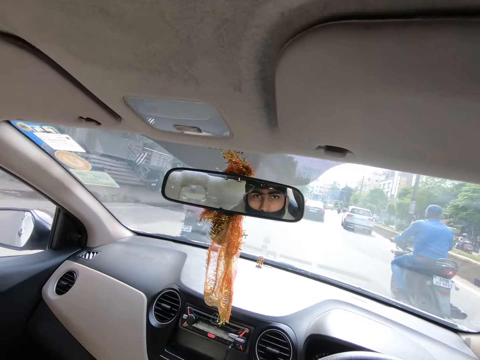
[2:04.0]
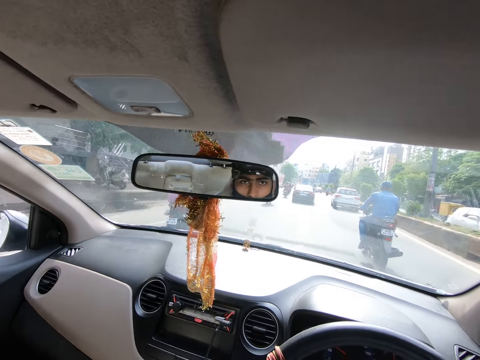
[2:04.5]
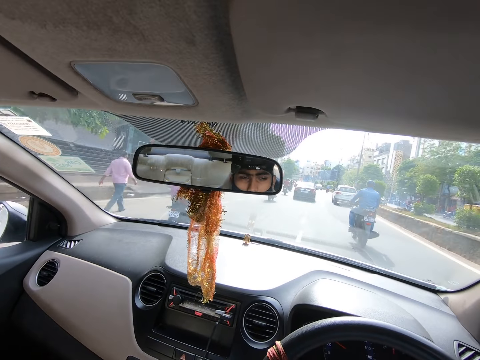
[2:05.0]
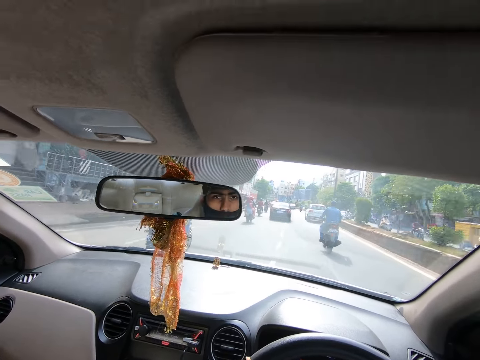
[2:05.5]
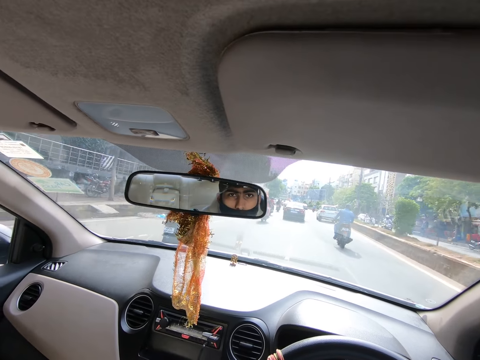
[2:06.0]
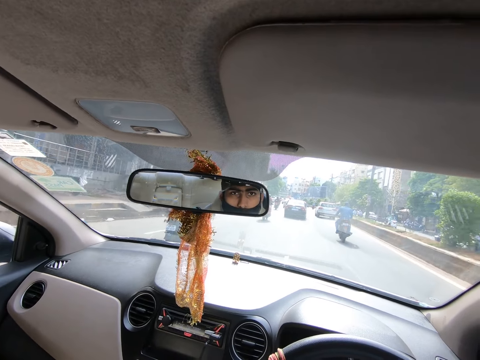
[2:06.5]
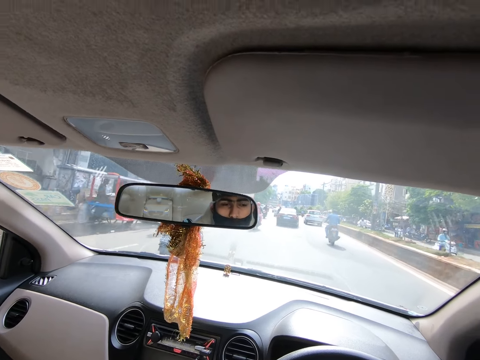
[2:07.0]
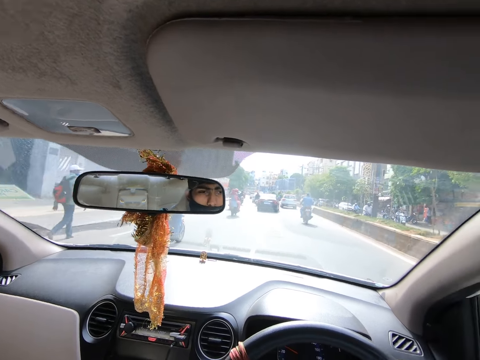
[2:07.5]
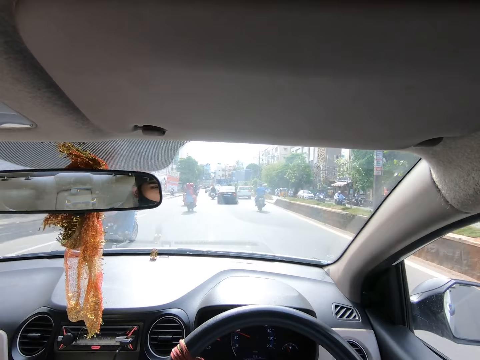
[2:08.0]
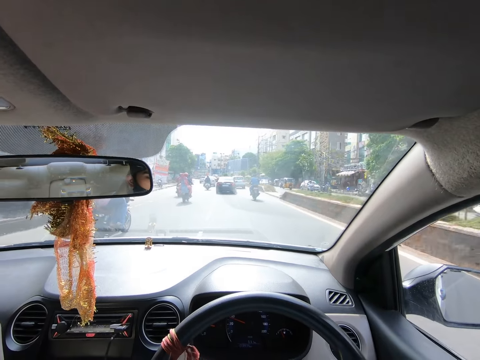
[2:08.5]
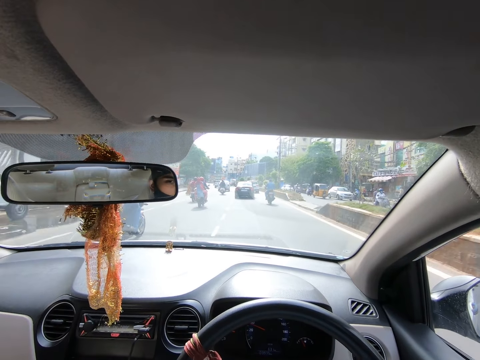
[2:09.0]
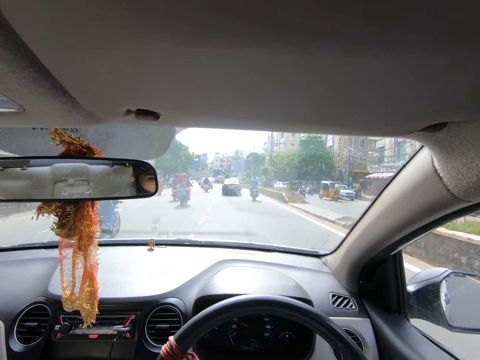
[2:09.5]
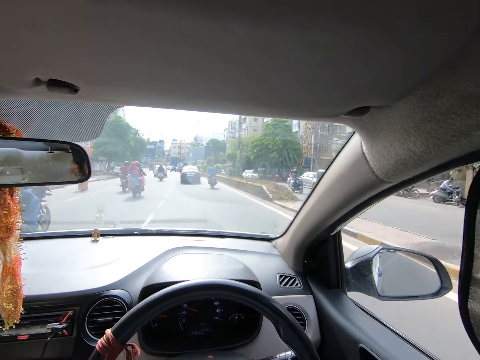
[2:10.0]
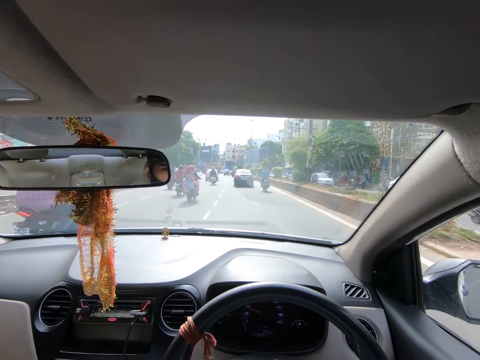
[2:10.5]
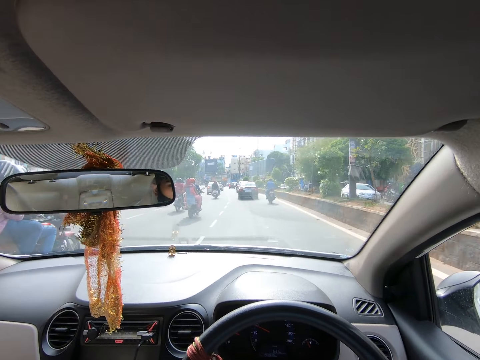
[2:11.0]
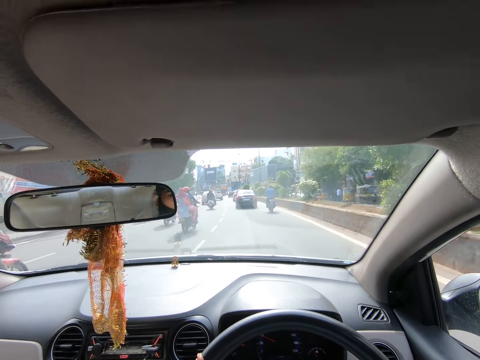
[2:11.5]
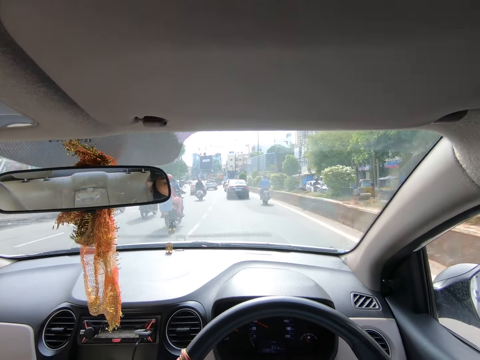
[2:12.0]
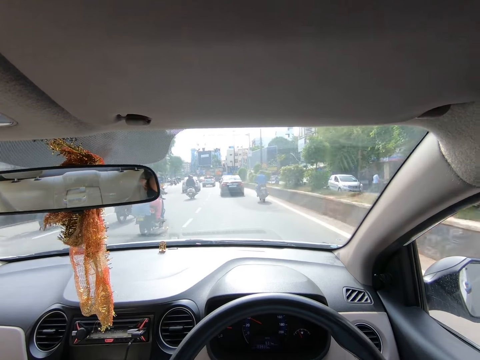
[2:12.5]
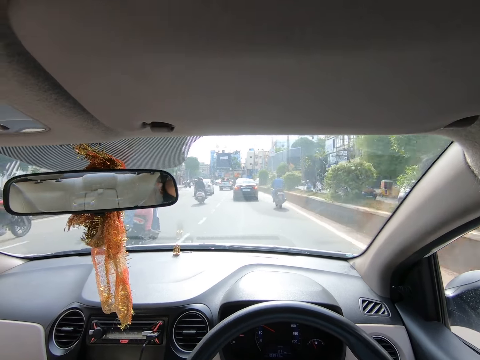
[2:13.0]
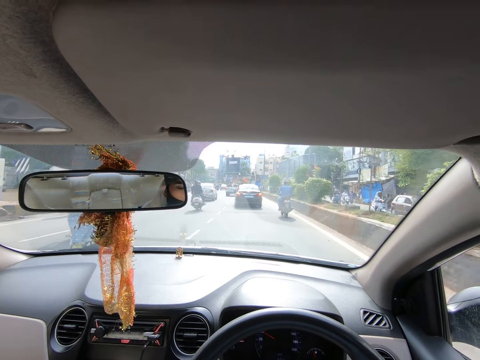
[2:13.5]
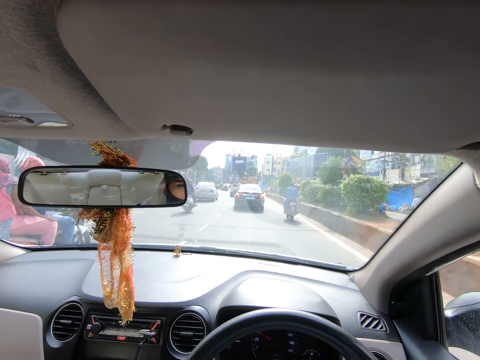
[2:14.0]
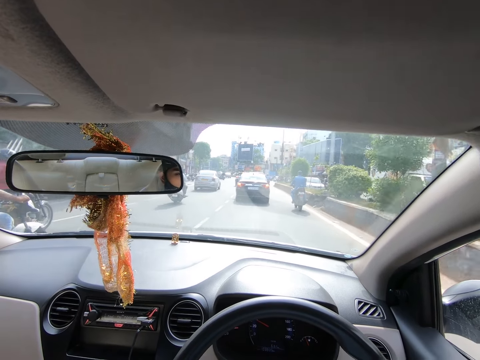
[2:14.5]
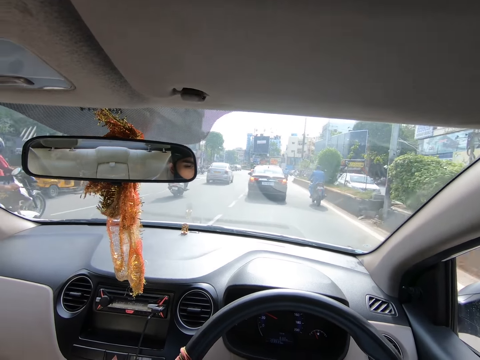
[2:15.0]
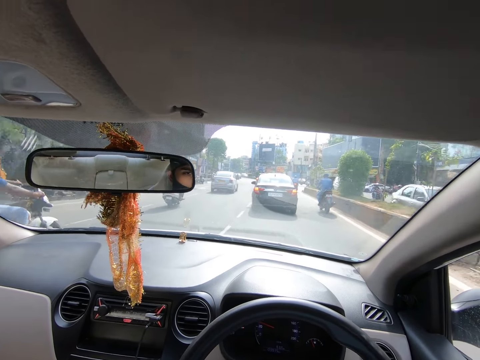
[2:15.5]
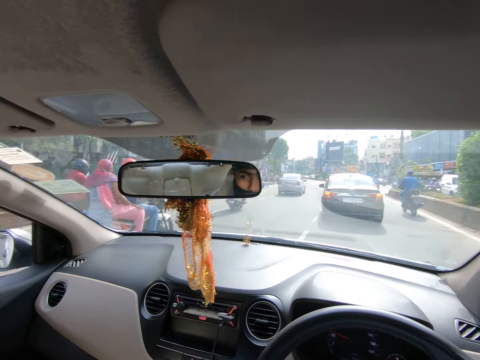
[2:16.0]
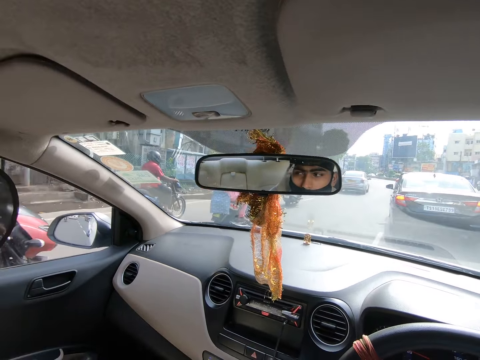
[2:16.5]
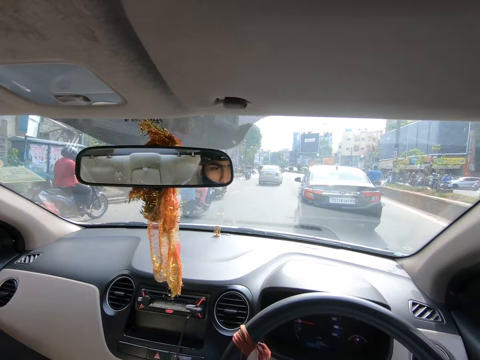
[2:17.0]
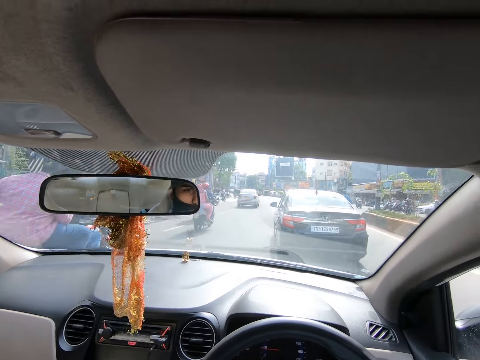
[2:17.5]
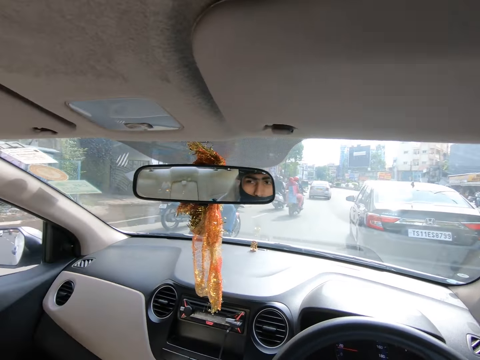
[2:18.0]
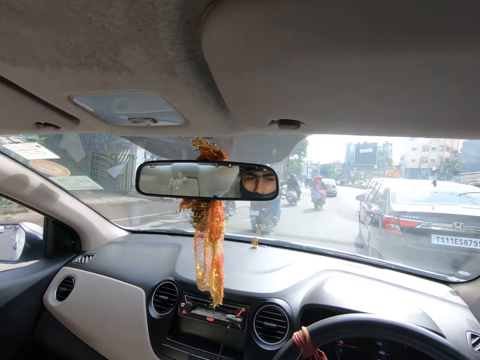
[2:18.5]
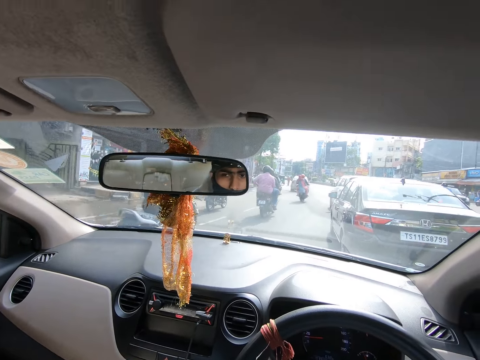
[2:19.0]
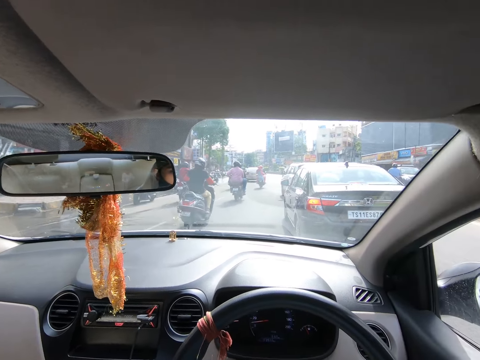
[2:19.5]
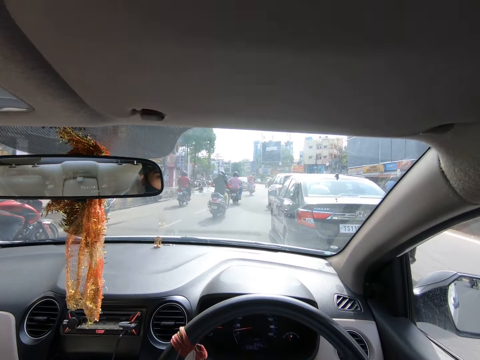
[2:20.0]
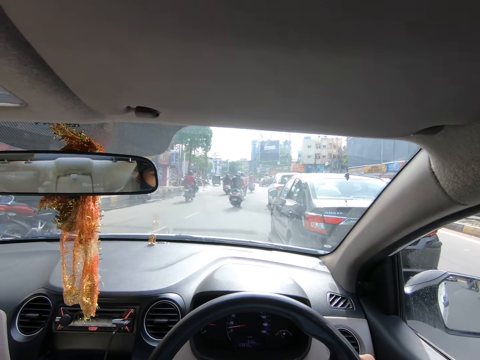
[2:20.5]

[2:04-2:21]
The camera wearer drives past a man. They drive past a motorcycle. They drive past a motorcycle again. A motorcycle drives past the camera wearer. A motorcycle drives past the camera wearer again.

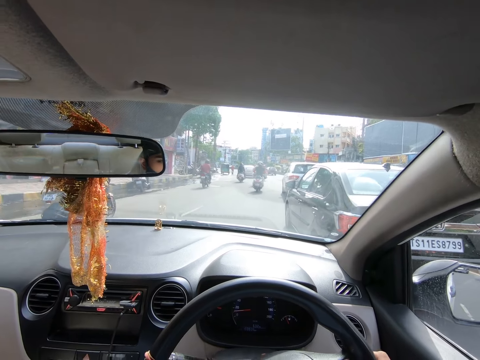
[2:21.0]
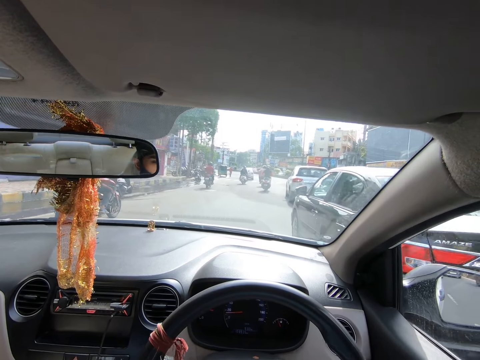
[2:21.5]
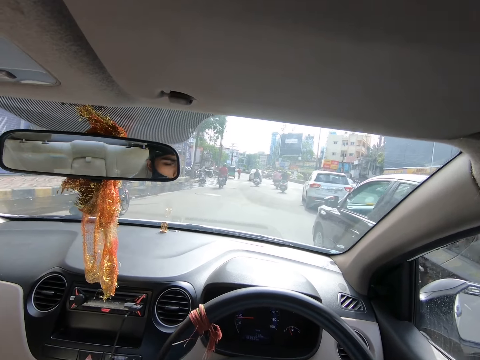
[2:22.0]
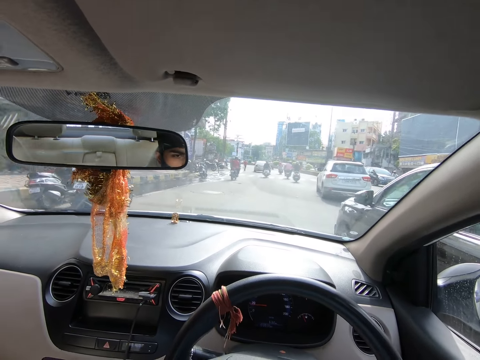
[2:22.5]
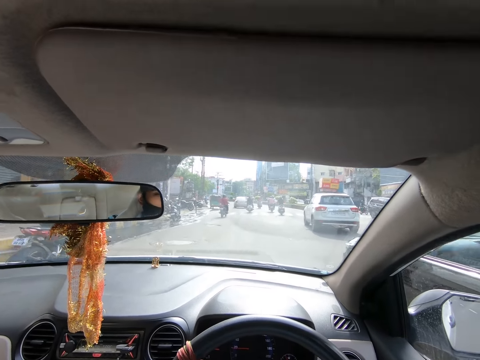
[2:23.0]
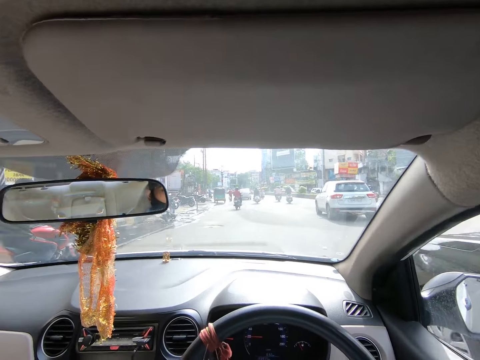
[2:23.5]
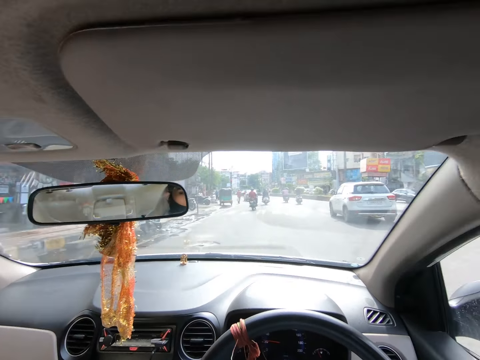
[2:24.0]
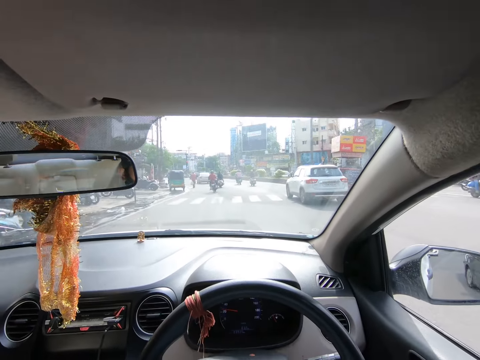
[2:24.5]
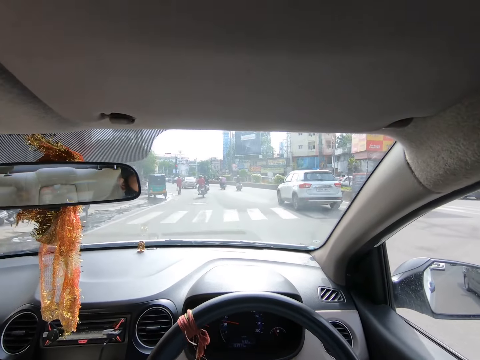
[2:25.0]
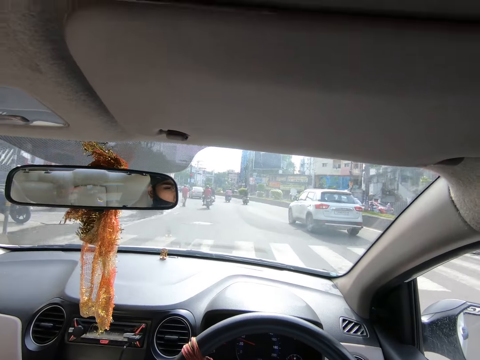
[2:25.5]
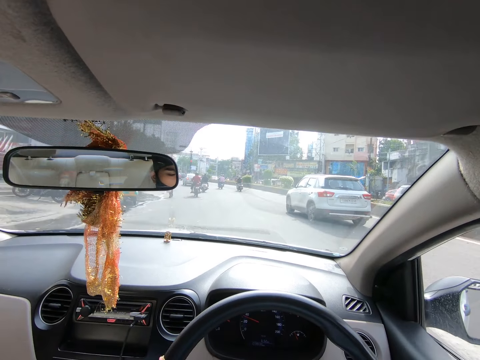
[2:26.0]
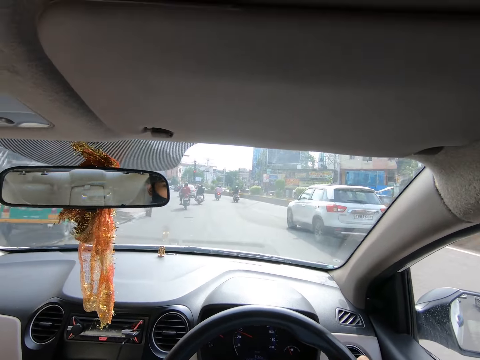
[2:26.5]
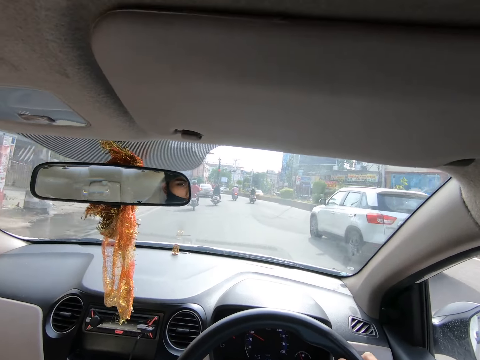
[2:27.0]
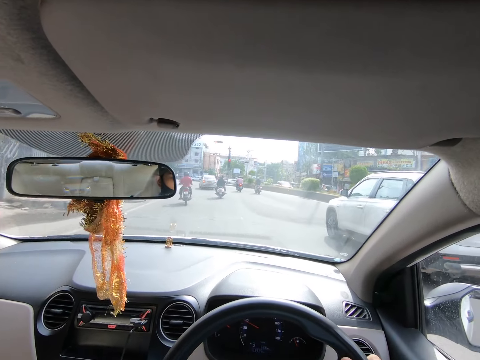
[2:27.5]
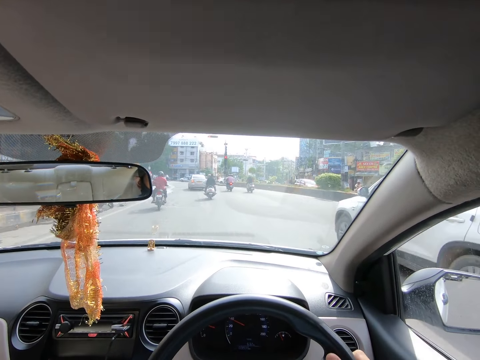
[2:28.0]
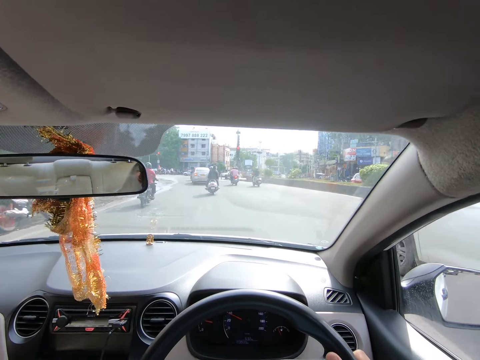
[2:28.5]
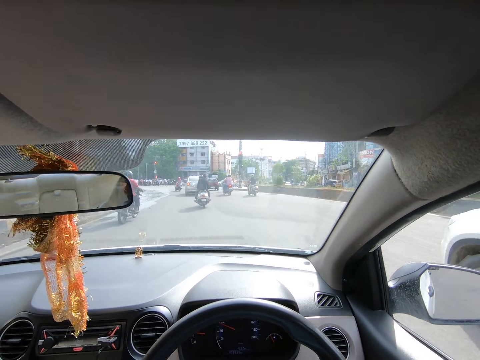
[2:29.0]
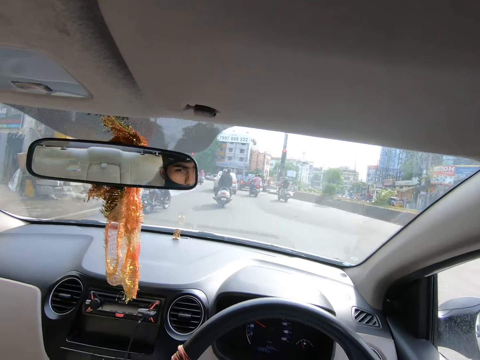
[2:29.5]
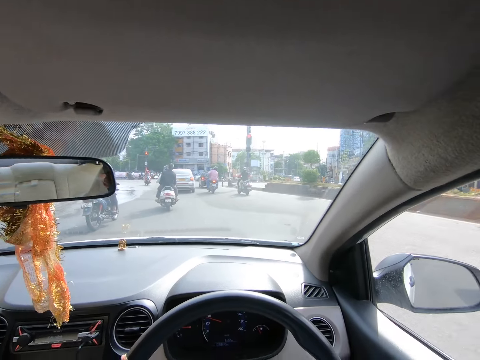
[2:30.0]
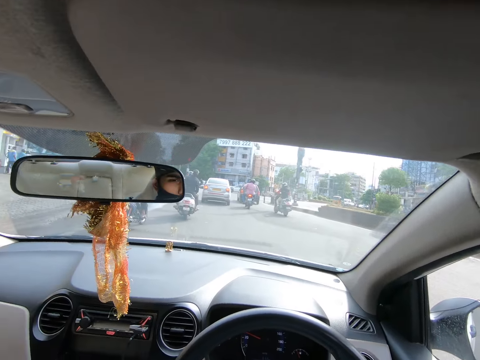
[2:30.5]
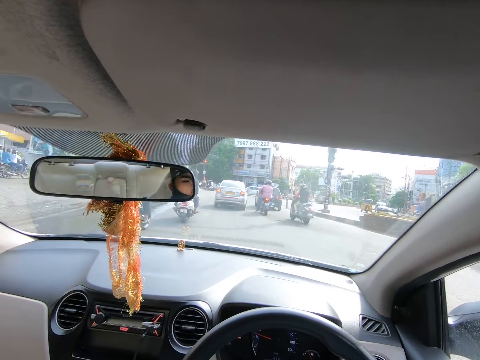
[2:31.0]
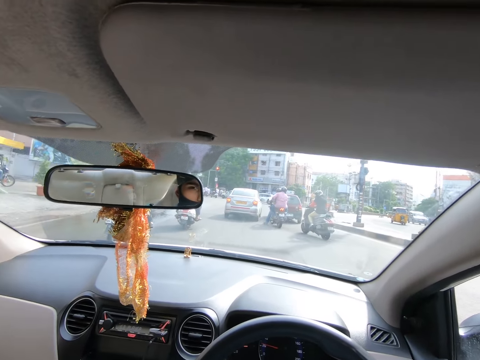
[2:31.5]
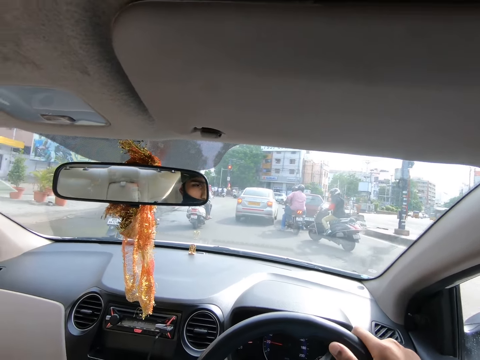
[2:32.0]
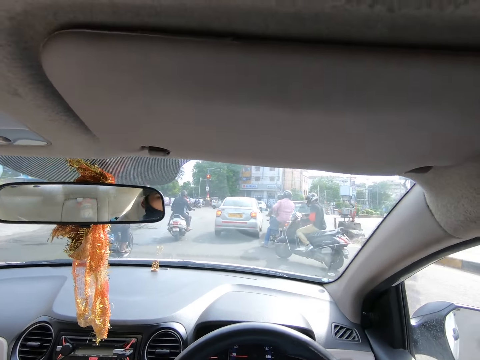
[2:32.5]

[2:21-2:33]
The camera wearer drives past a motorcycle. They drive past a car. They drive past a motorcycle. They drive past a tricycle. They drive past a man. They drive past the car. They drive past a motorcycle.
